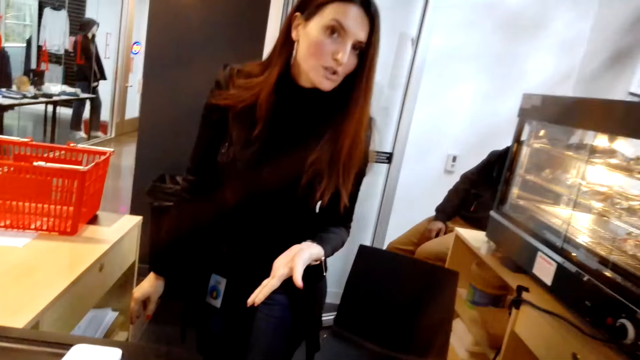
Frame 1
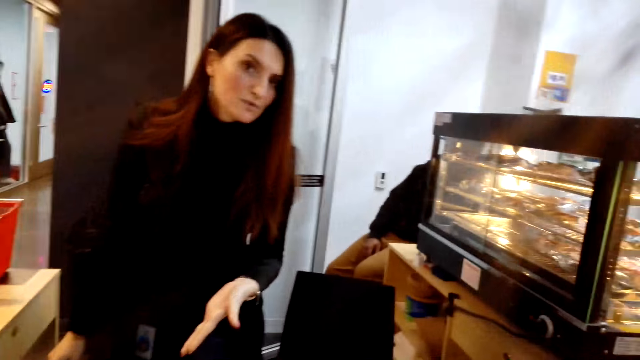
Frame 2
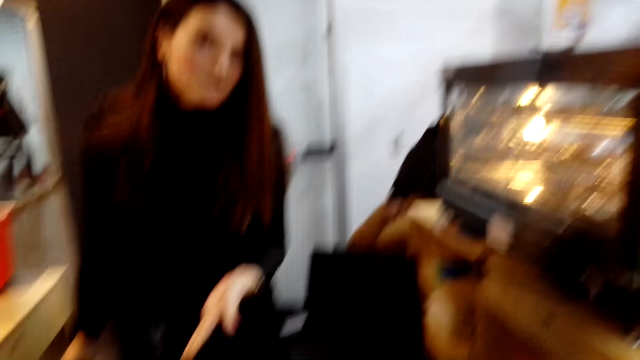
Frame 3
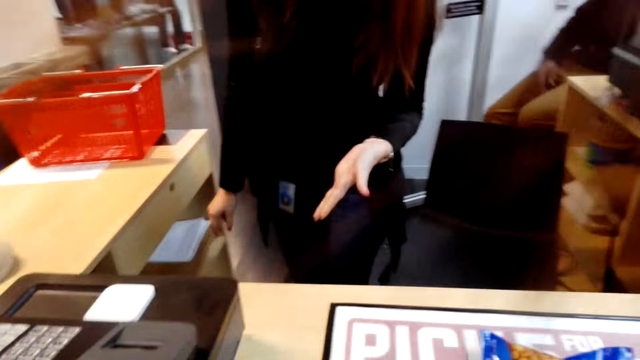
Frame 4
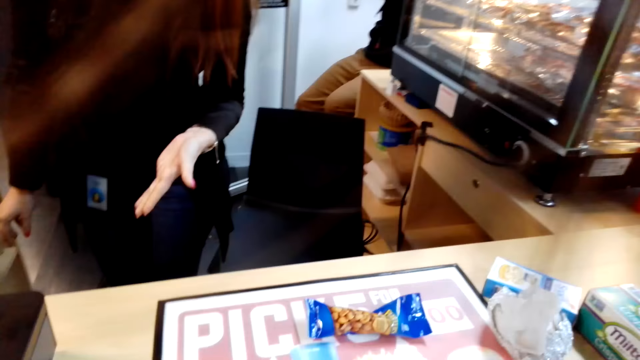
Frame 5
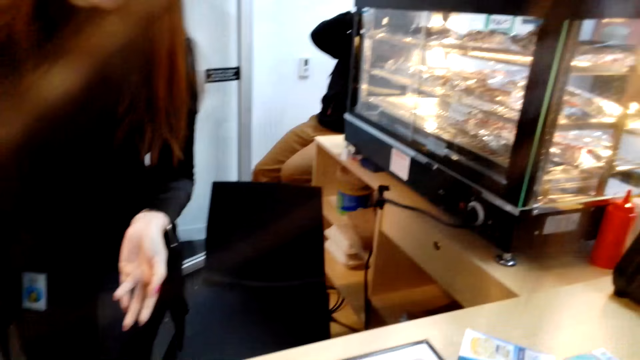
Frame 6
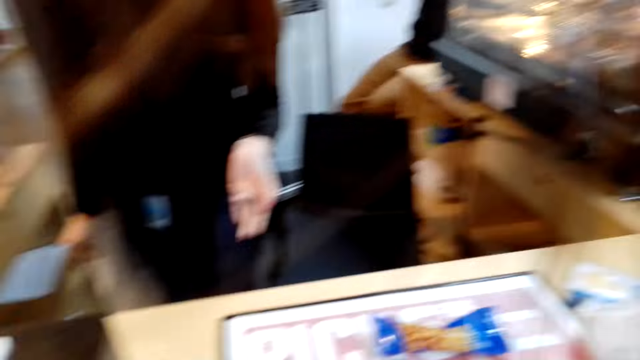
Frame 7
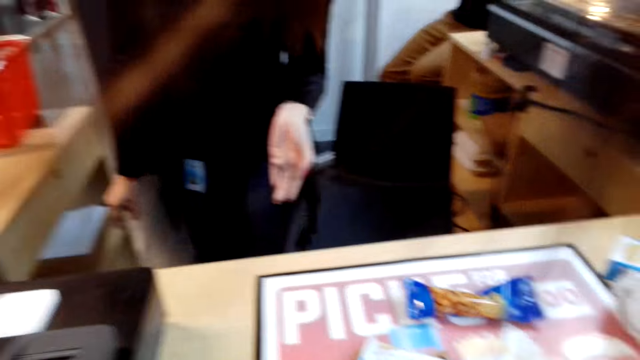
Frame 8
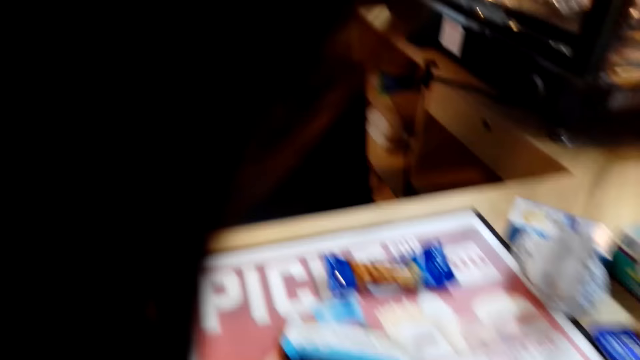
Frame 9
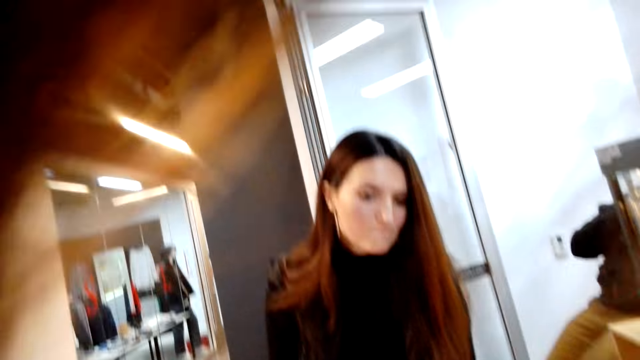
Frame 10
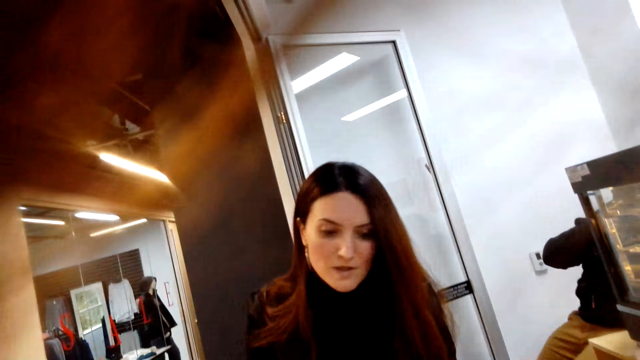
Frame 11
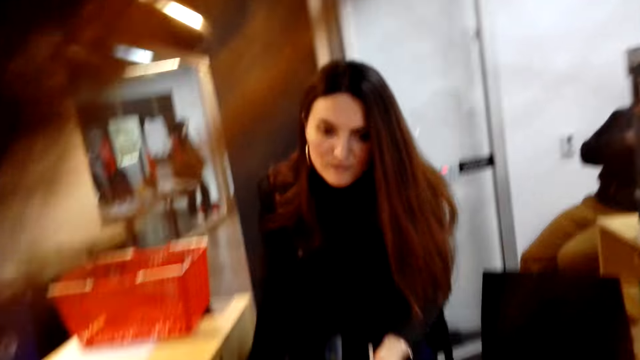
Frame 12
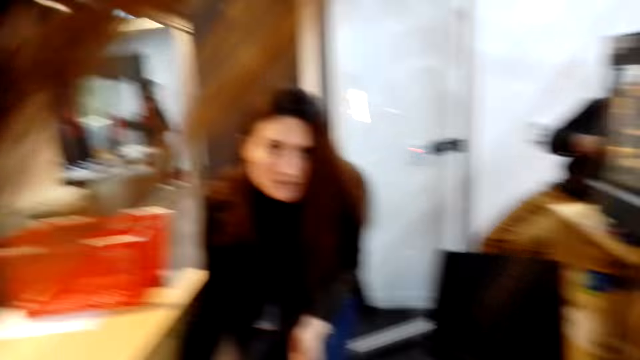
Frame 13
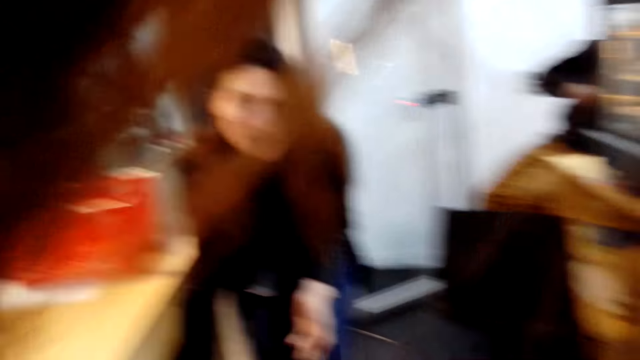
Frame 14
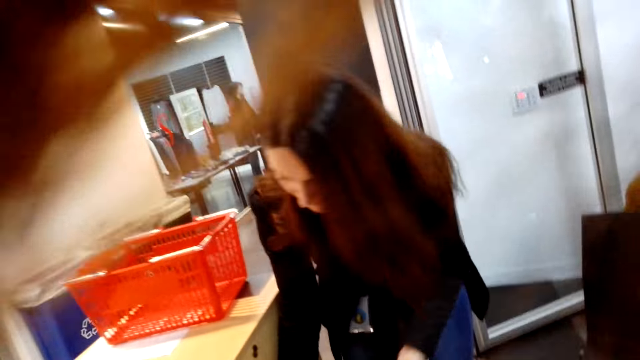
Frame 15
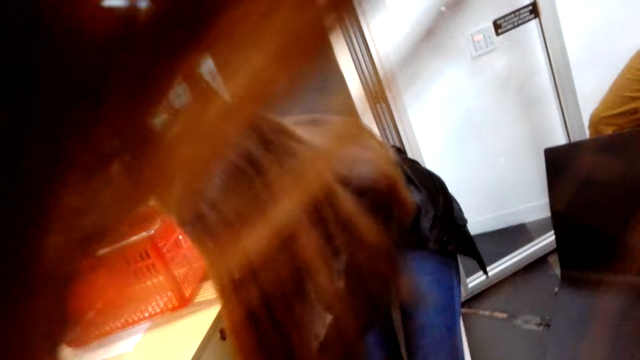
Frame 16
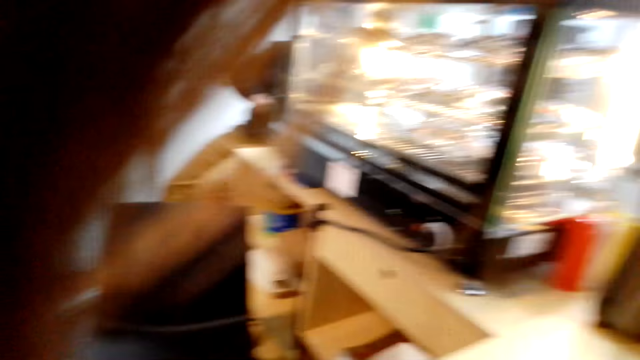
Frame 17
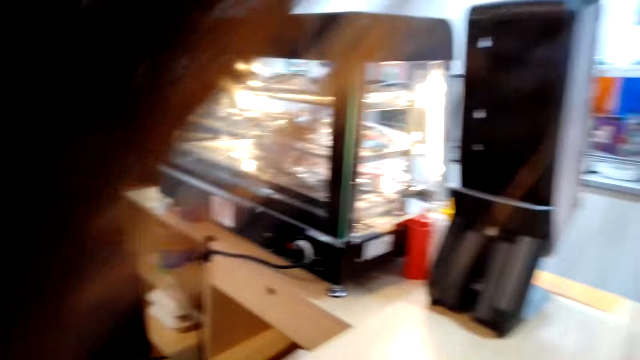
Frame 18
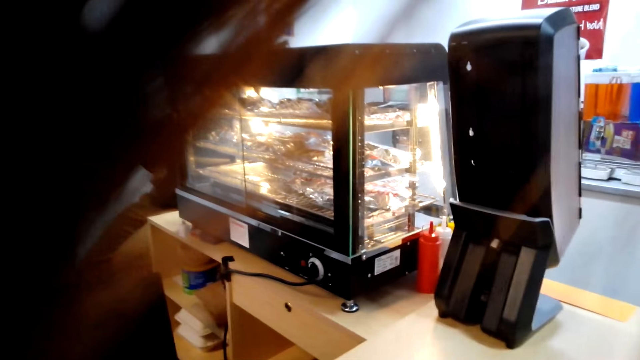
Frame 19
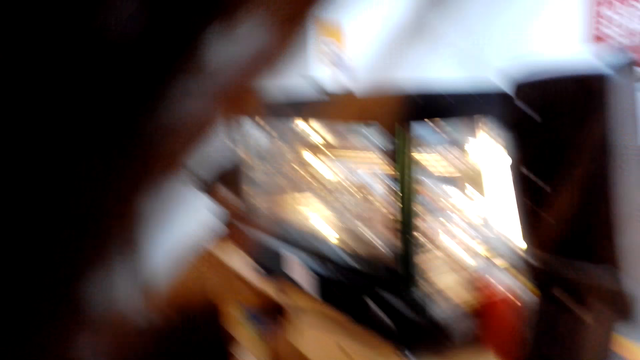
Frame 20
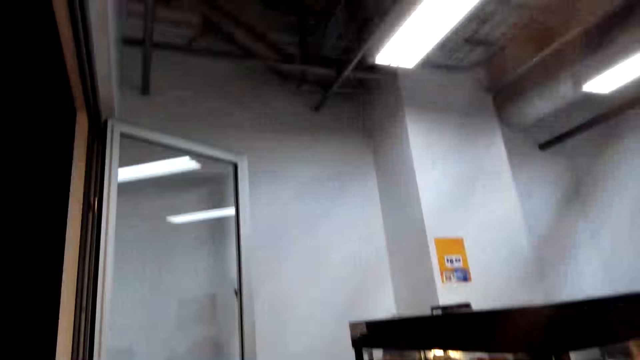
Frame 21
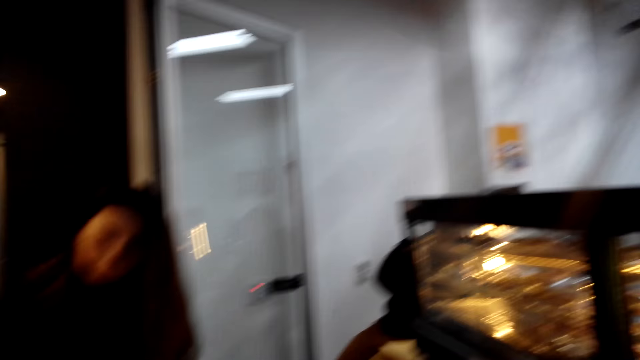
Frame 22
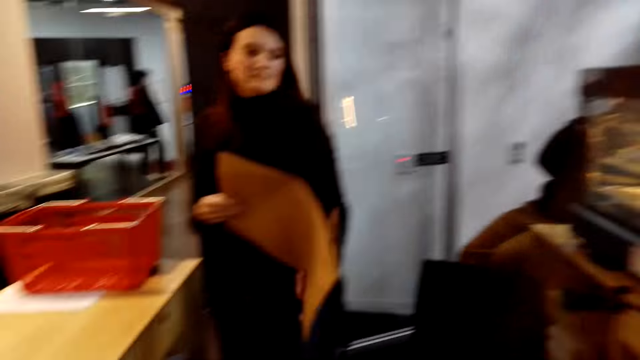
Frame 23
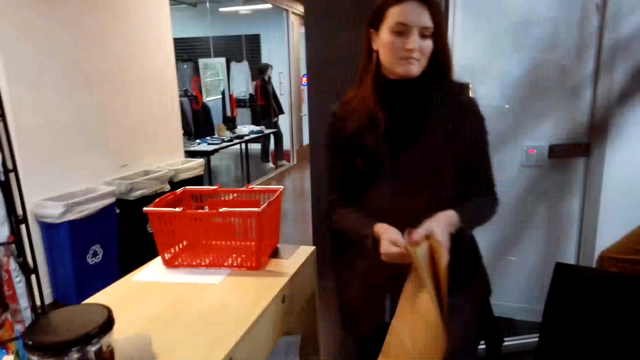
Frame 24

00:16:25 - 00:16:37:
The camera wearer talks to a woman. The woman picks a bag.

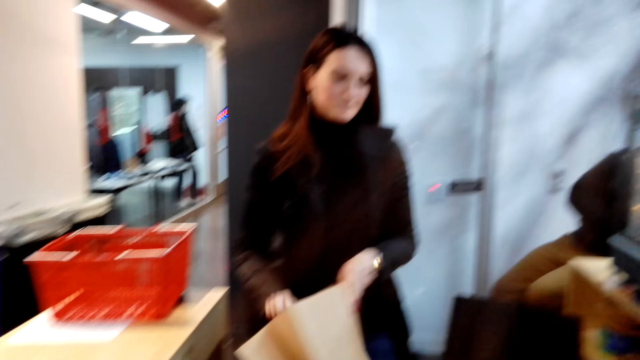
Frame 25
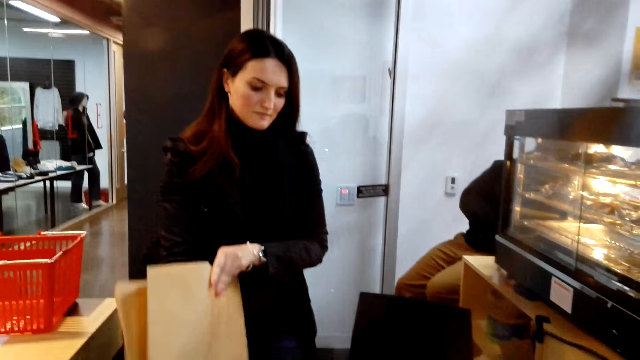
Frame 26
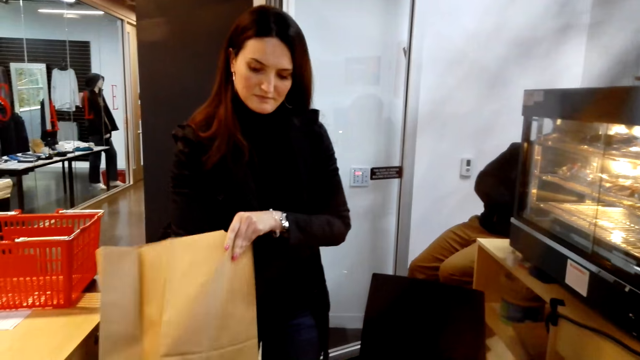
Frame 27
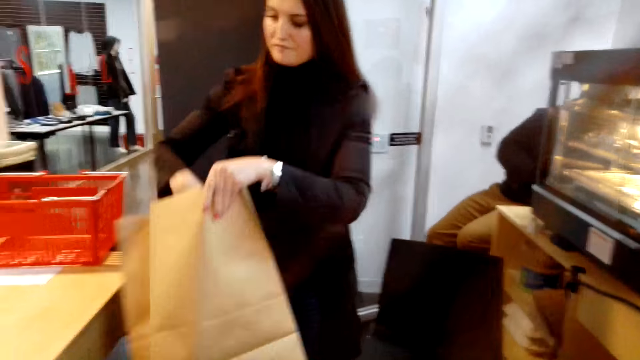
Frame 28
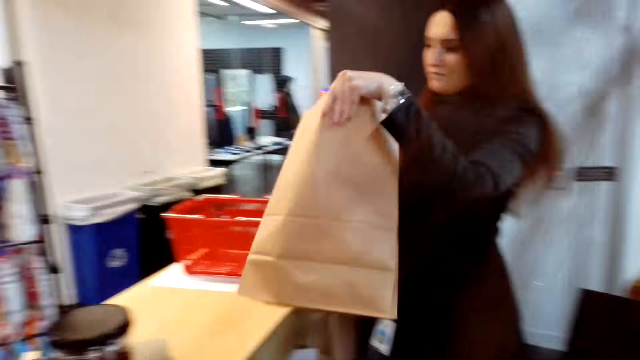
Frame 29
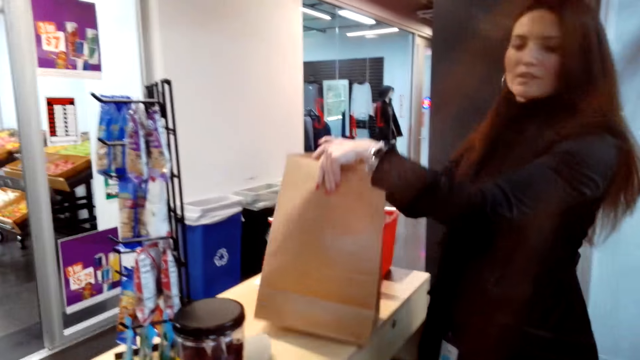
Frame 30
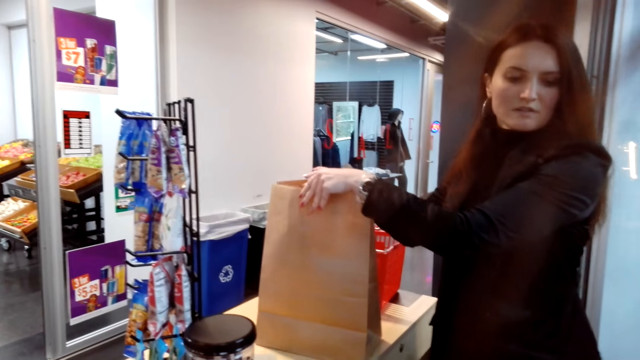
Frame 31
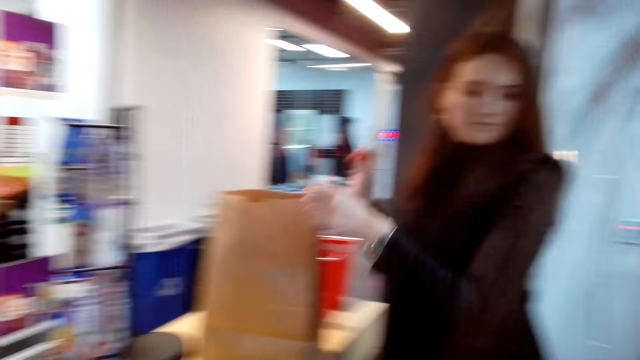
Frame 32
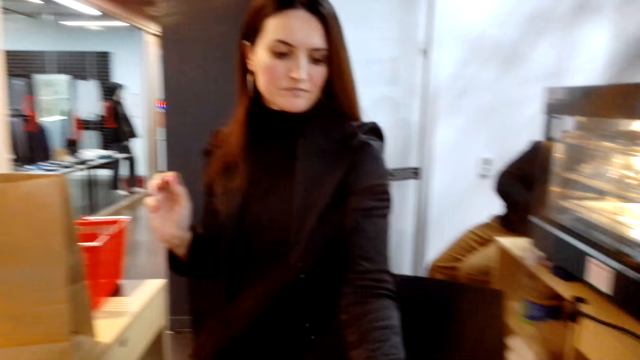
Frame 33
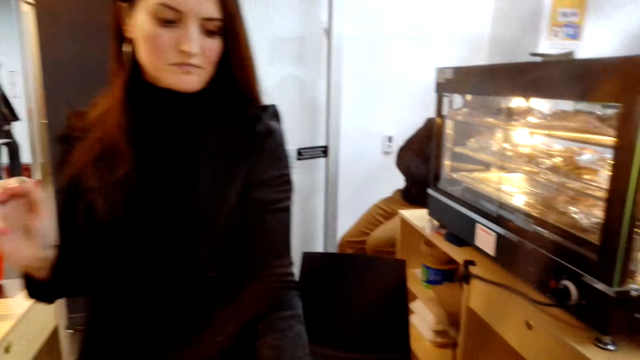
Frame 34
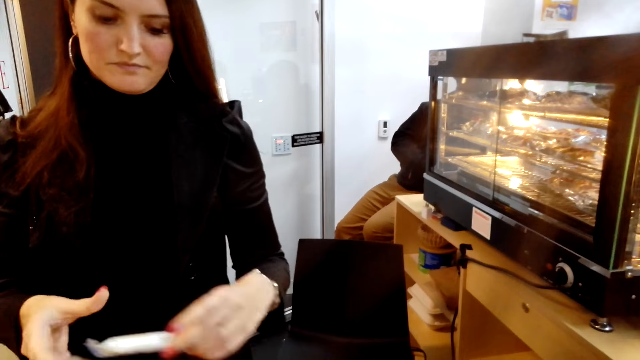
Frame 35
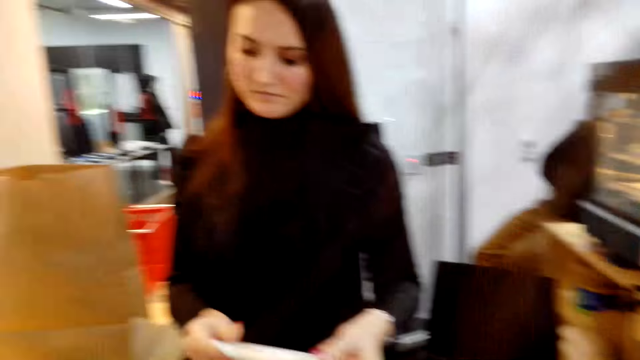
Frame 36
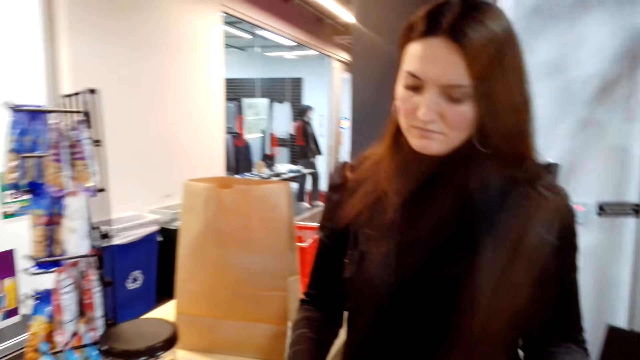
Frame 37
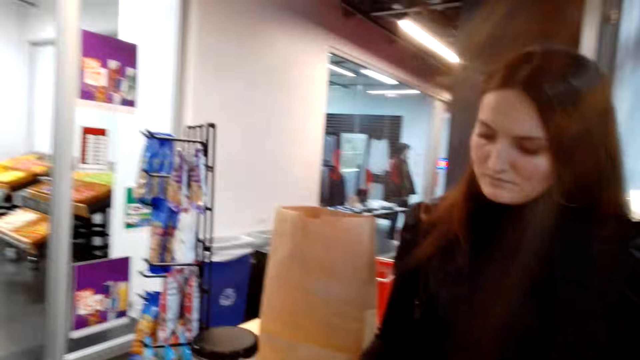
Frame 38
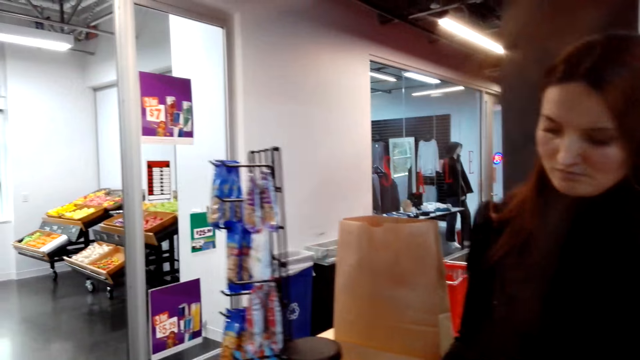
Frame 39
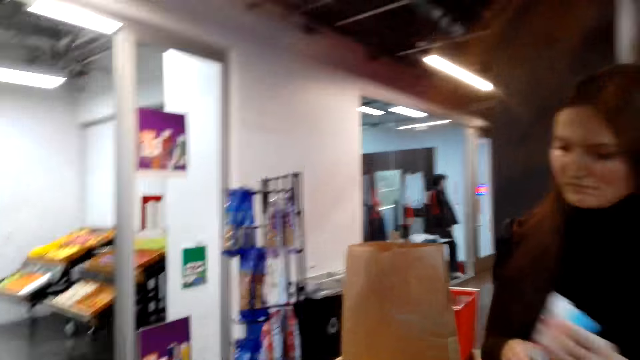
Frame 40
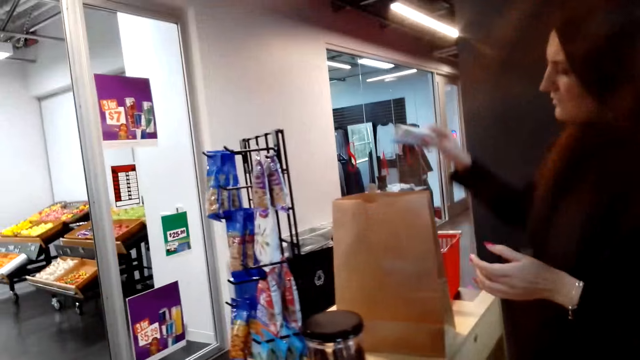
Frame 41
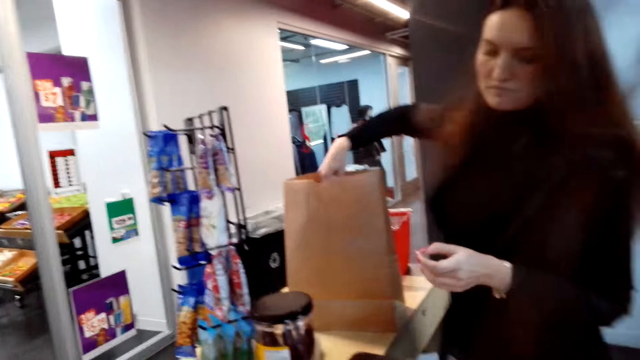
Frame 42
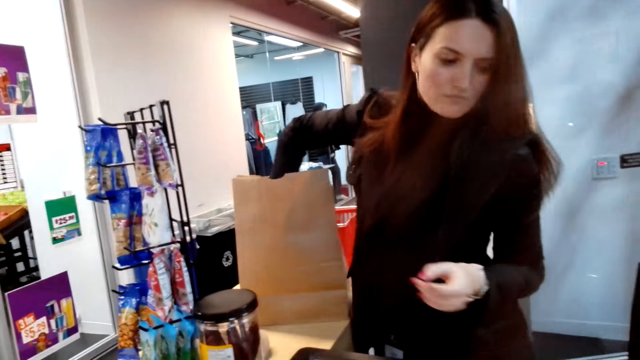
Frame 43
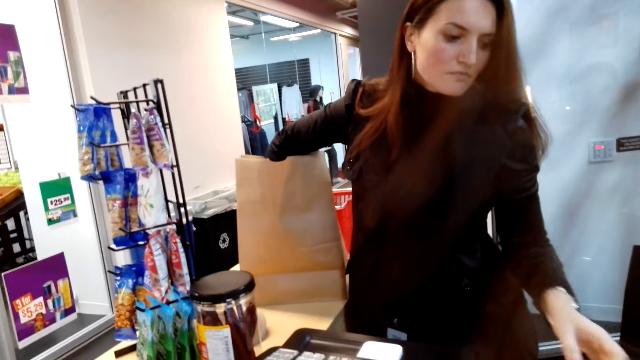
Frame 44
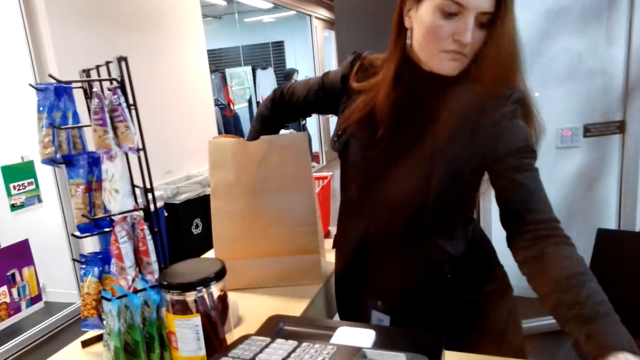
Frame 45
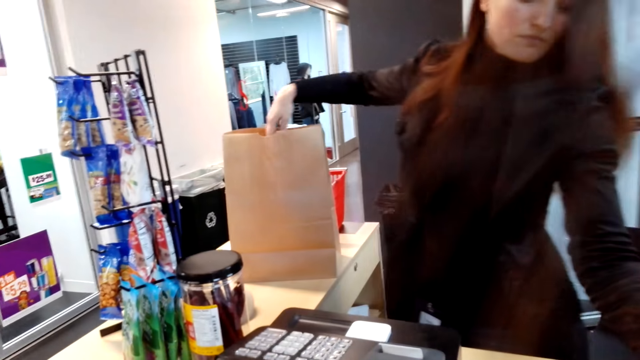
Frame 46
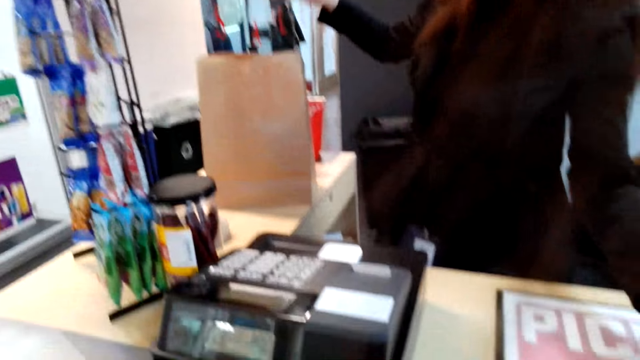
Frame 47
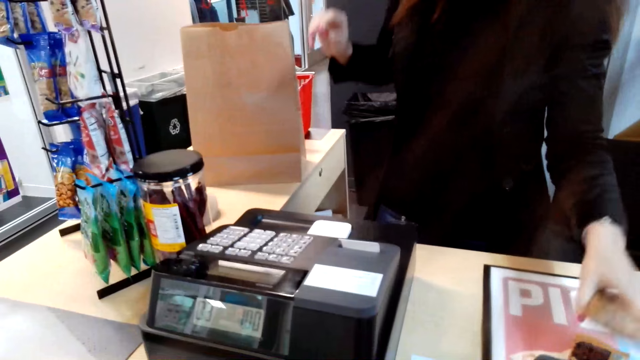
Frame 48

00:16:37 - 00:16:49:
A woman places the shopping bag on the counter. The woman picks a product, enters the product data to the machine, loads the shopping bag with the goods and picks a product.
